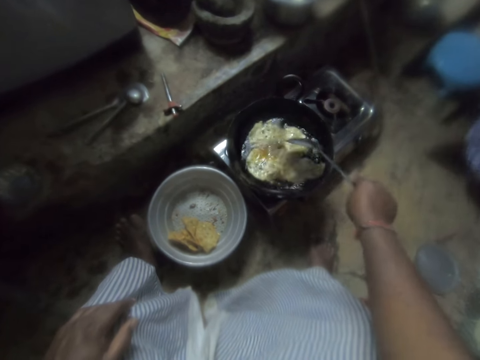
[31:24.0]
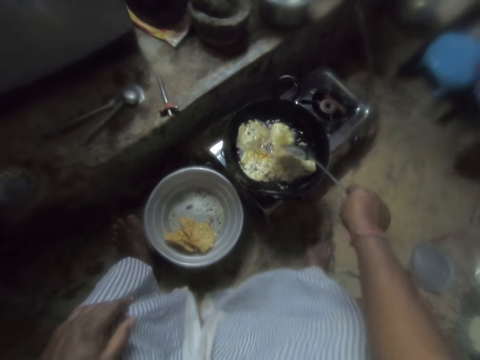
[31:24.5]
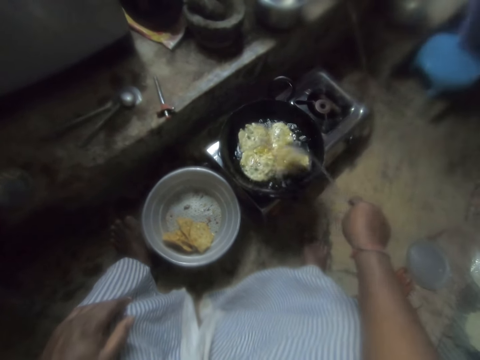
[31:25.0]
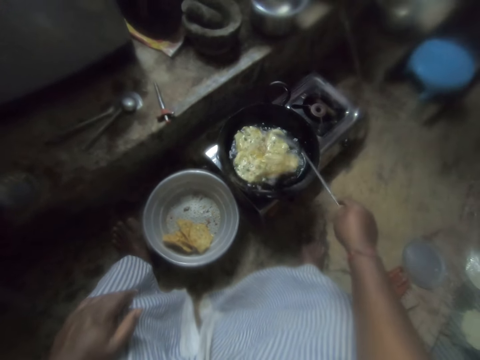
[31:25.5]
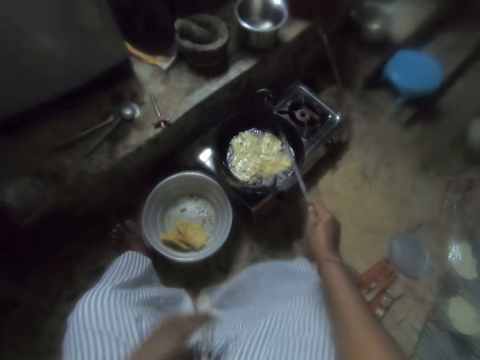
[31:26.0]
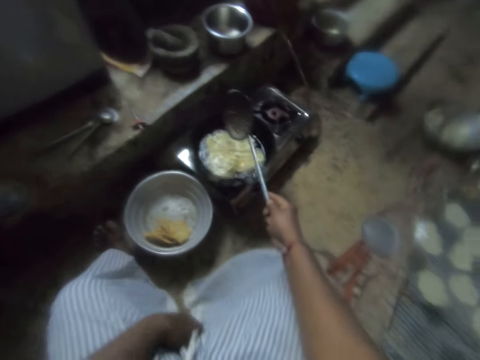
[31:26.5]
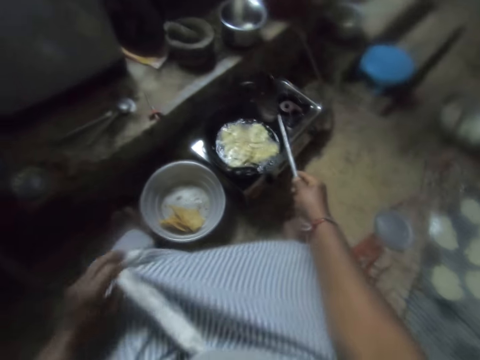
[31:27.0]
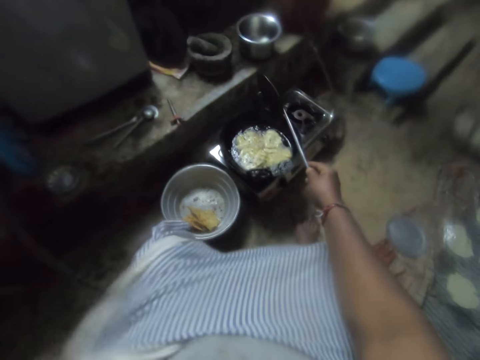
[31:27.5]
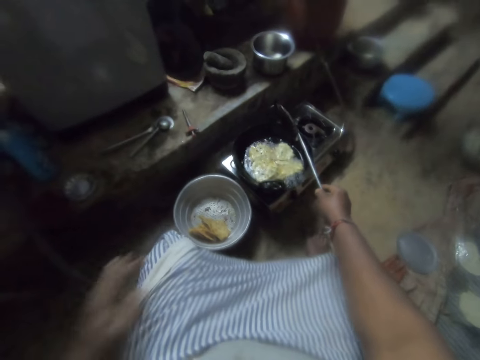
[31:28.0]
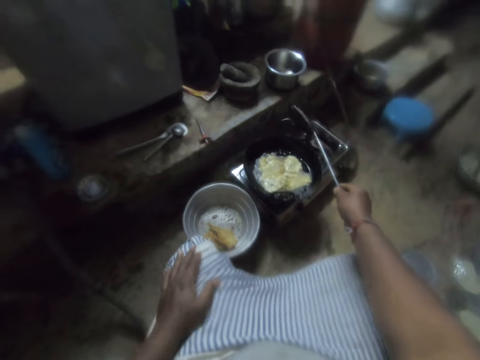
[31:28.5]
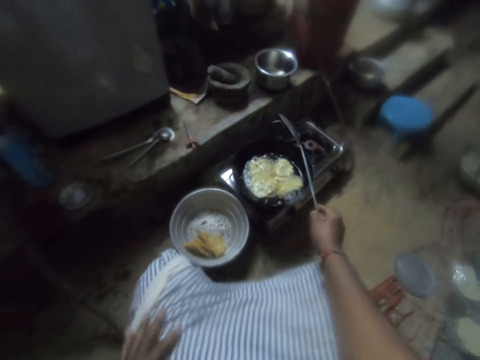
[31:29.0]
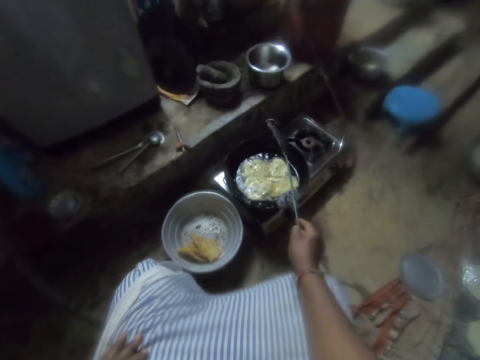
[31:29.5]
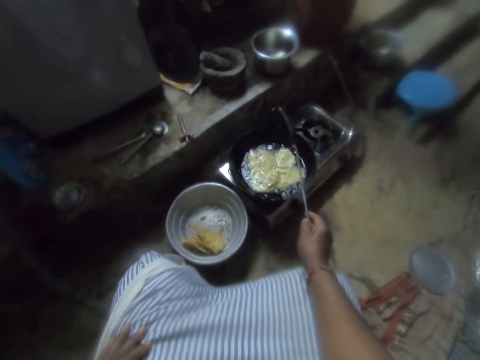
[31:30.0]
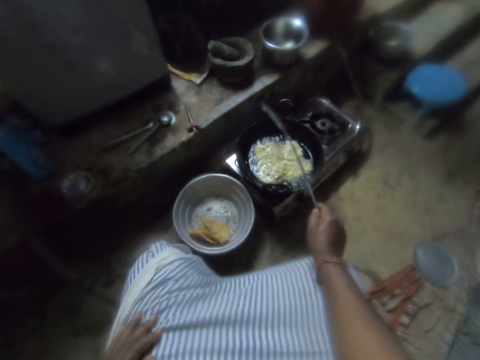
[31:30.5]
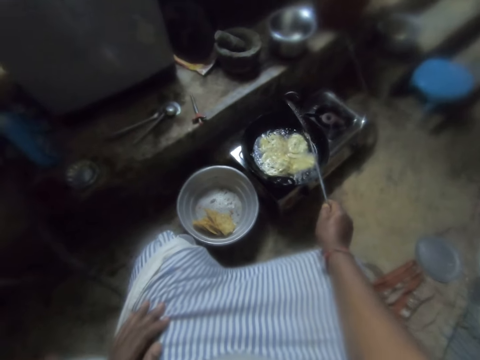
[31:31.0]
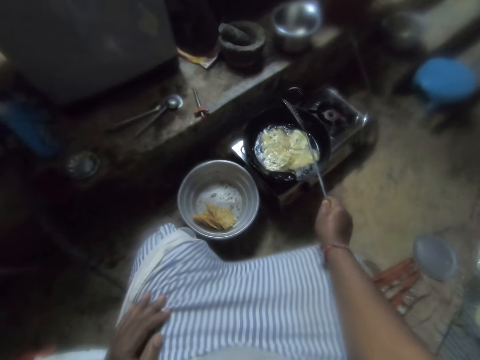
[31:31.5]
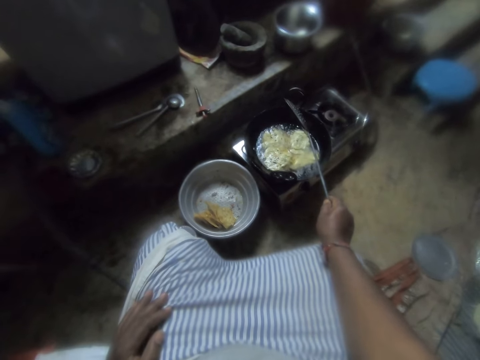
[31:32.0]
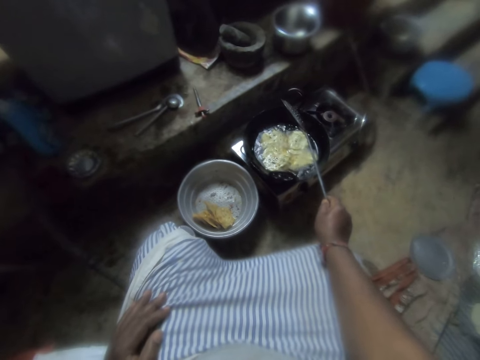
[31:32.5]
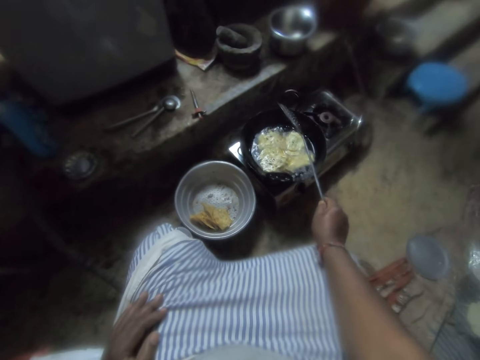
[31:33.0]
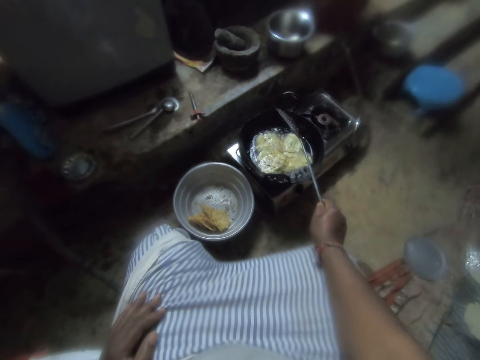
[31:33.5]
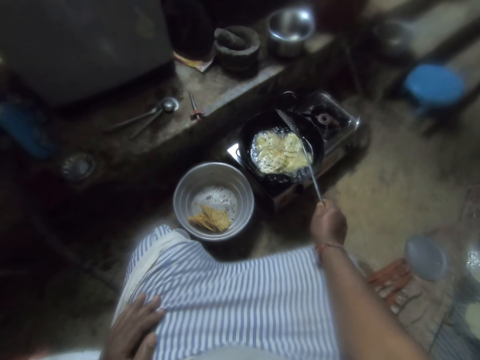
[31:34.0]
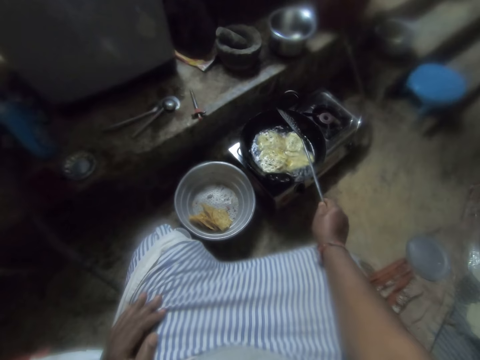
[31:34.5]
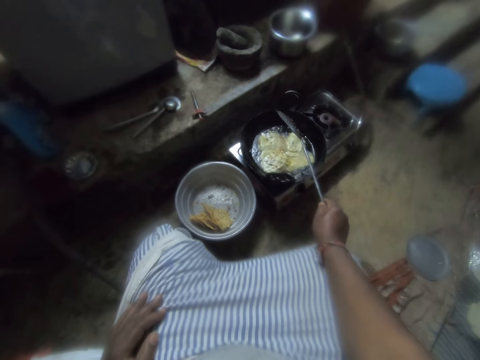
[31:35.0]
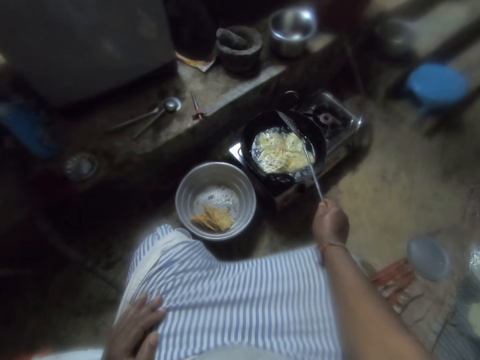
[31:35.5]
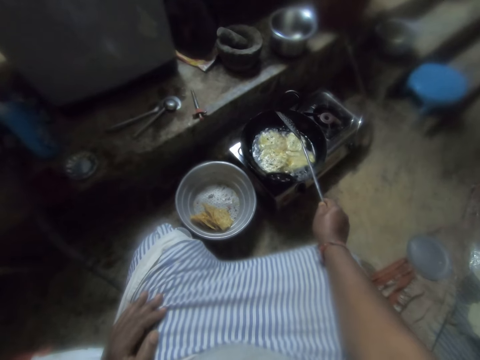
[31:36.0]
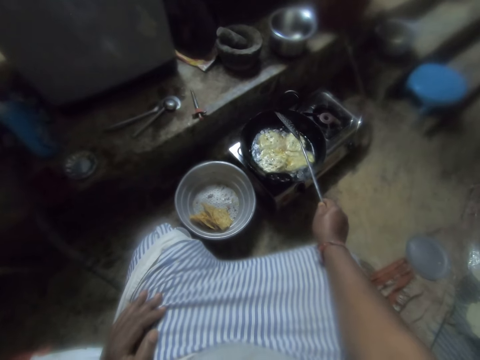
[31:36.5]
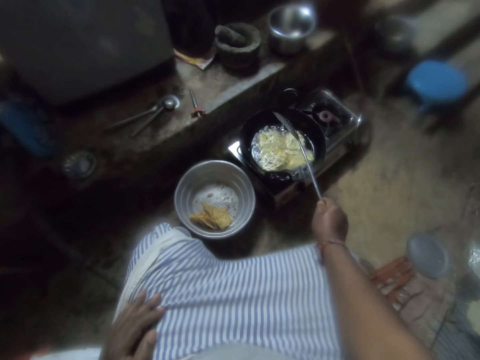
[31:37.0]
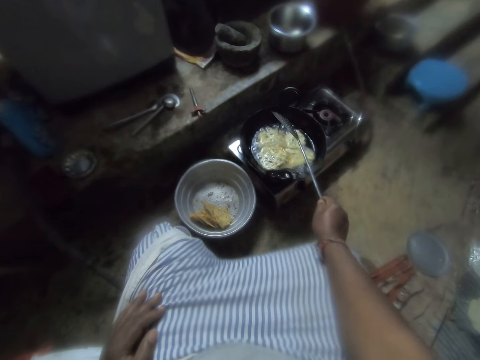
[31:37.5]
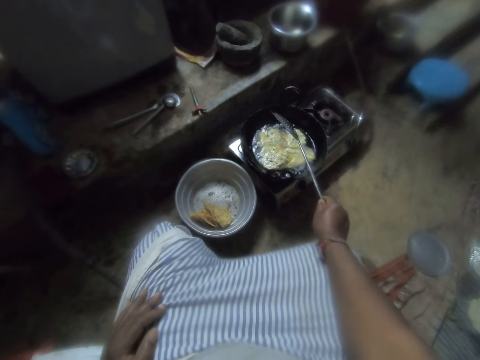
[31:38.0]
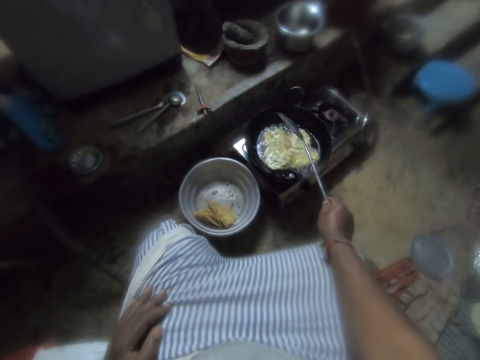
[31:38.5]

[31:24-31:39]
The camera wearer adjusts her dress. They look at the flat dough.

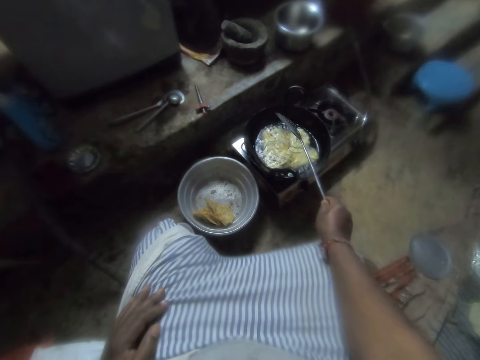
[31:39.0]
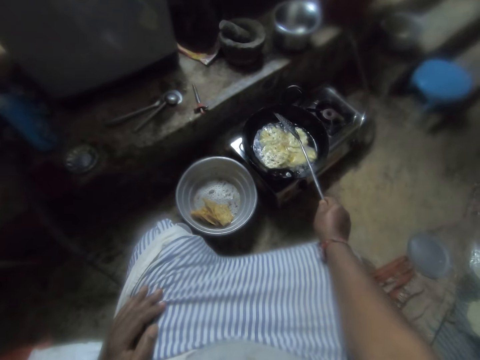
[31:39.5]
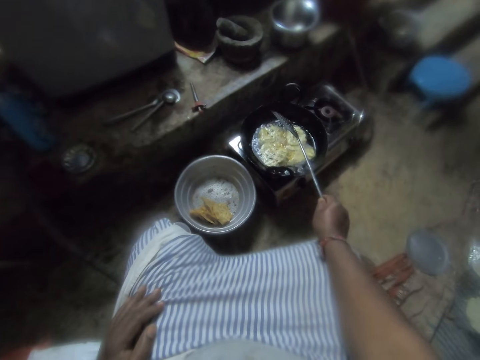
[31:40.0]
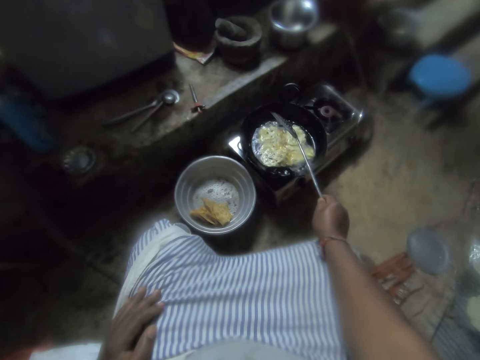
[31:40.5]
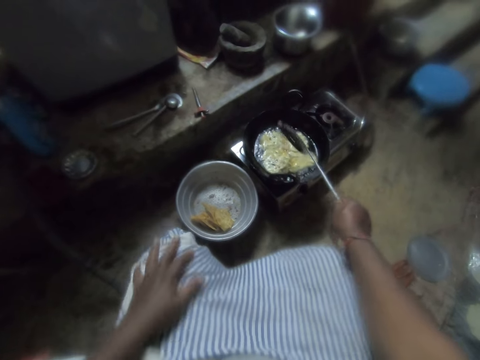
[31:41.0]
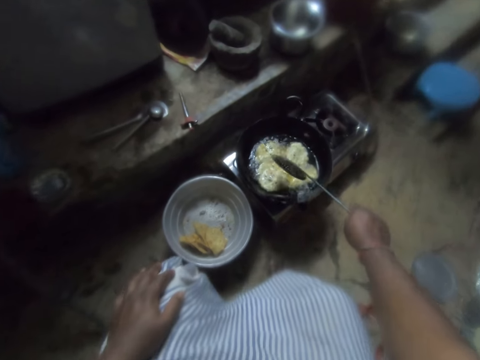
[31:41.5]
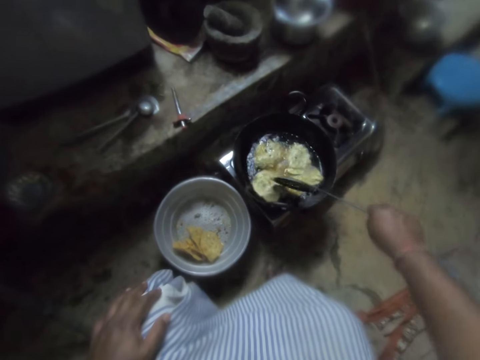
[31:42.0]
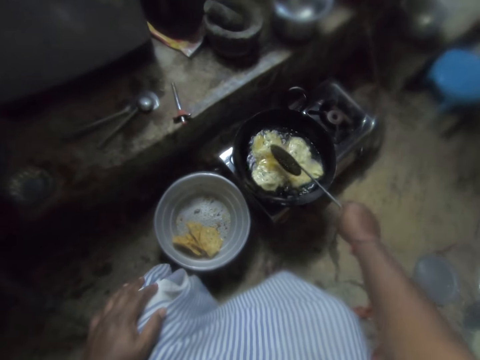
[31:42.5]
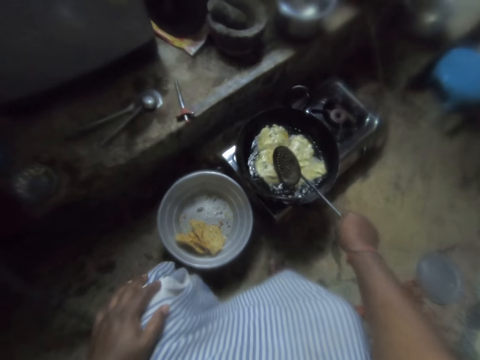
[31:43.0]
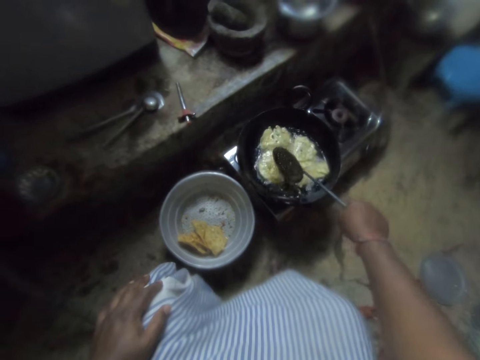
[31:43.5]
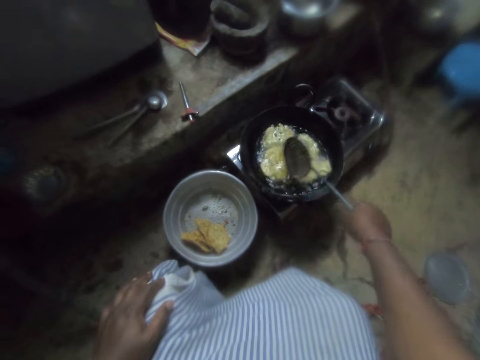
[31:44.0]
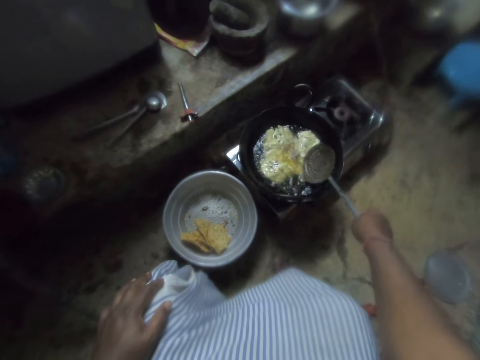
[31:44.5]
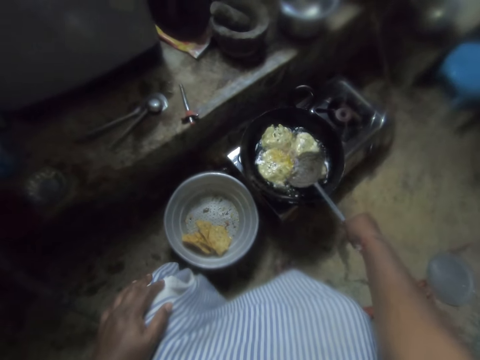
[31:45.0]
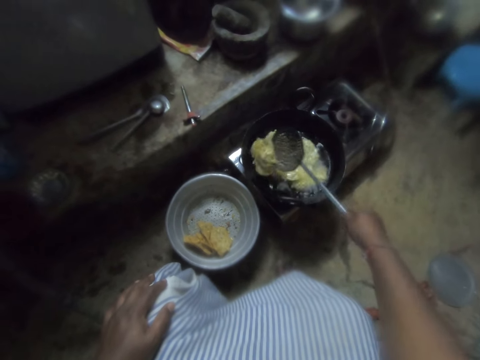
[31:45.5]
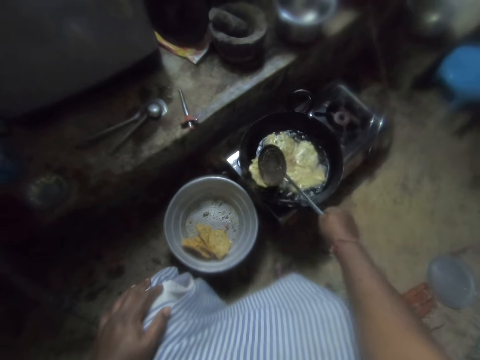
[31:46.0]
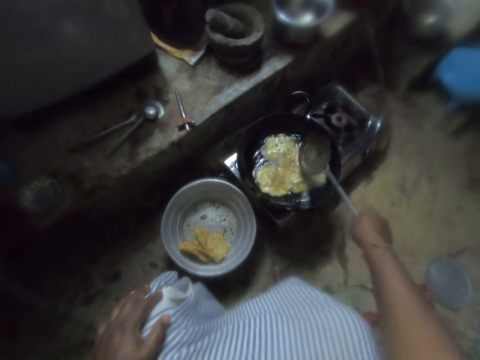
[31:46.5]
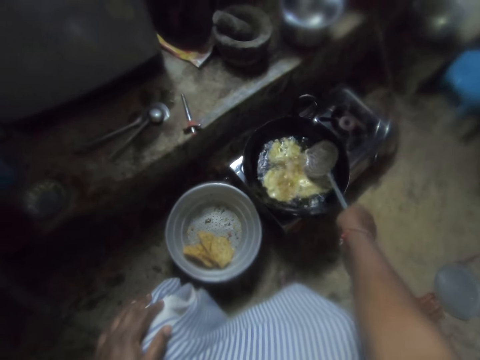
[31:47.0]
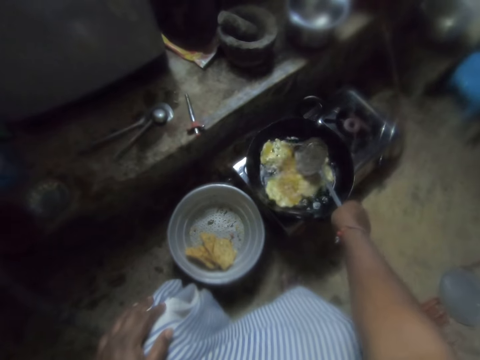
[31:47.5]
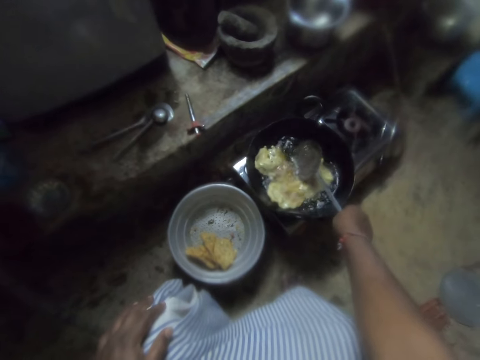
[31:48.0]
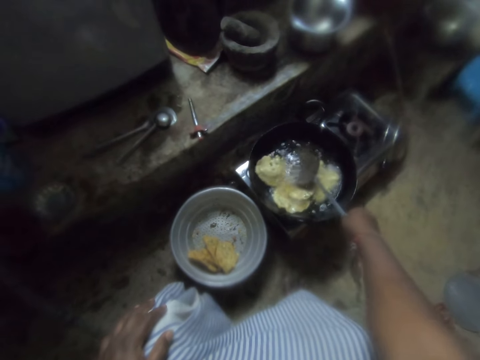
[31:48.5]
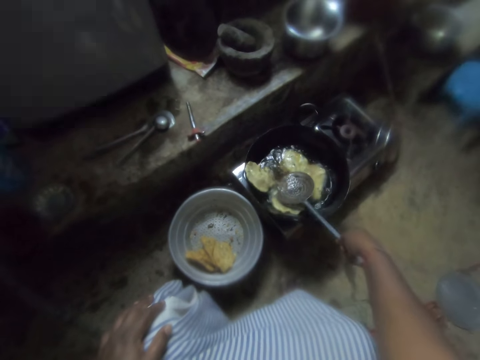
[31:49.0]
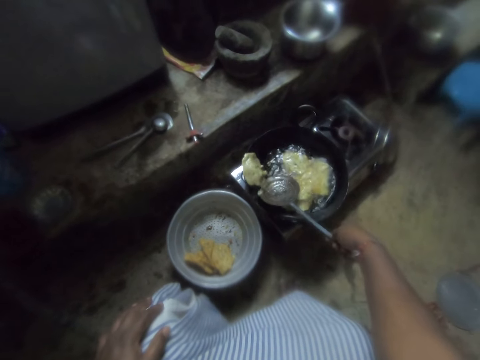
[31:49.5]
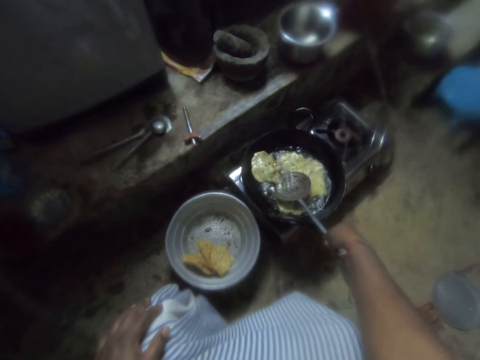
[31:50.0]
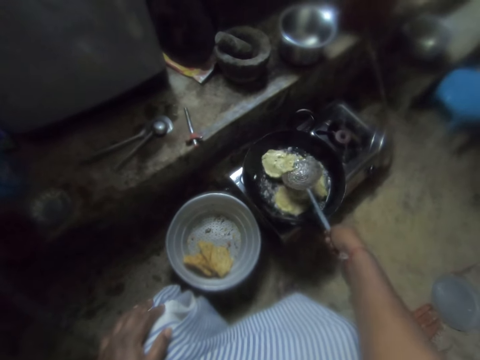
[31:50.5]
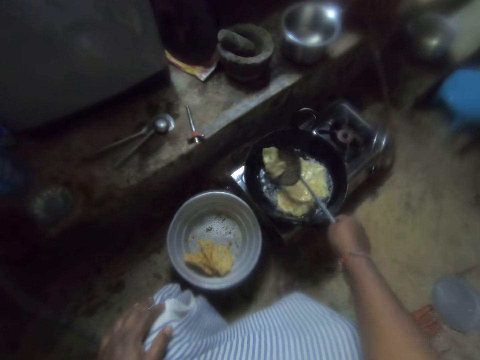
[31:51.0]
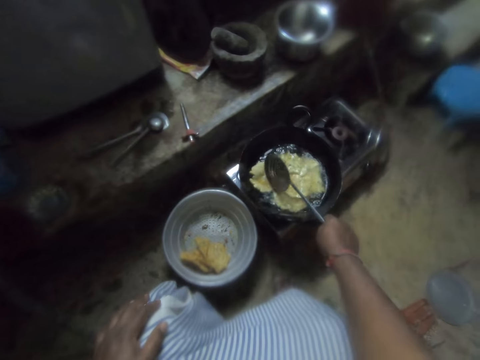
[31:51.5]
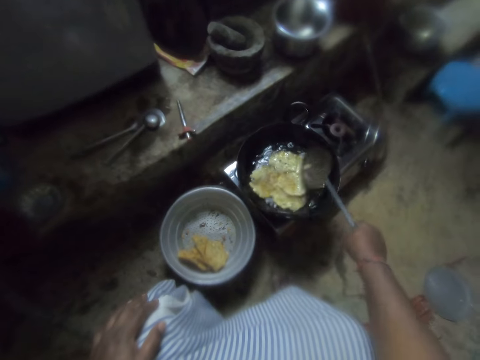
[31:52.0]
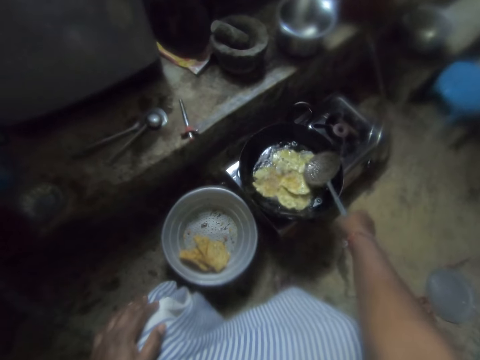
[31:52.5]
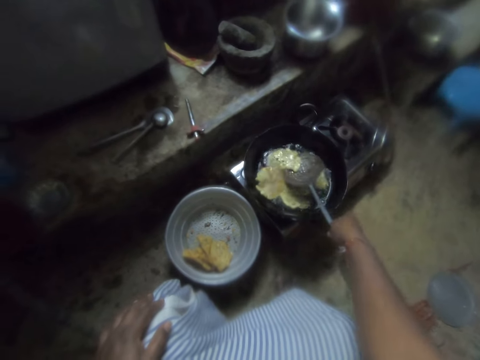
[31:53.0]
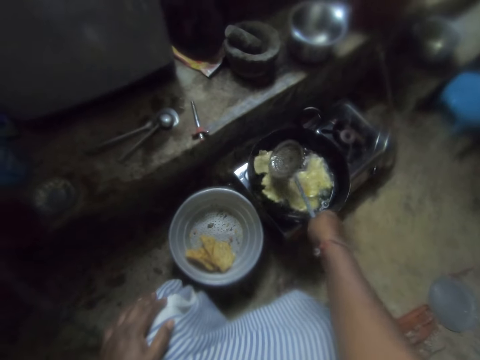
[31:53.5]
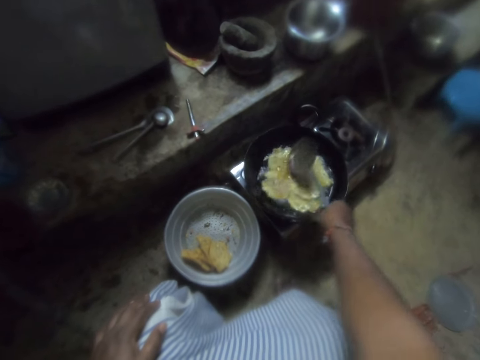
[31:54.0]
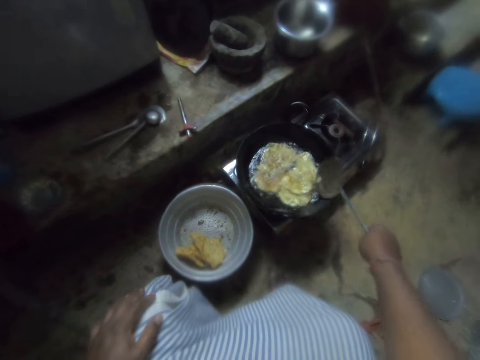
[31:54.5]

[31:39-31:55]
The camera wearer stirs the snacks in the frying pan with the skimmer. They turn the flat dough.
